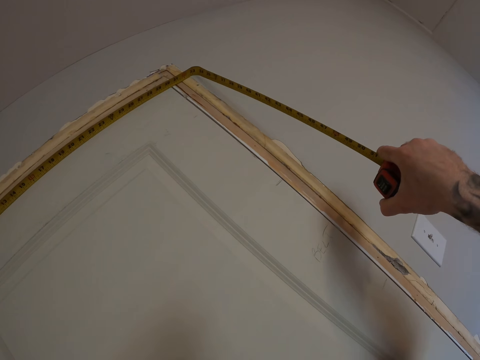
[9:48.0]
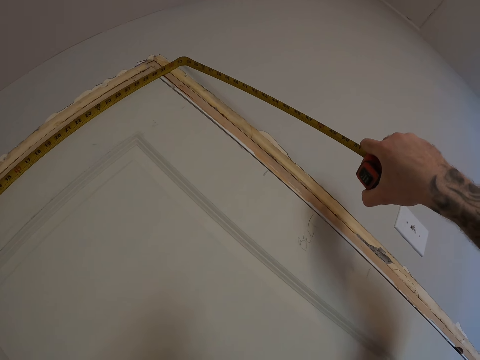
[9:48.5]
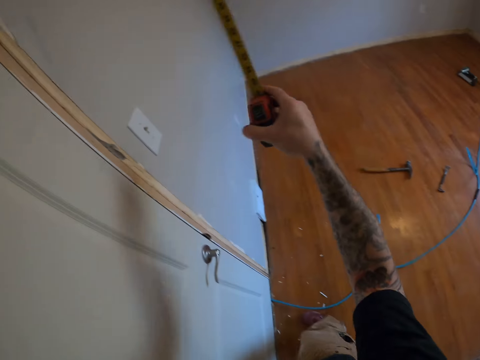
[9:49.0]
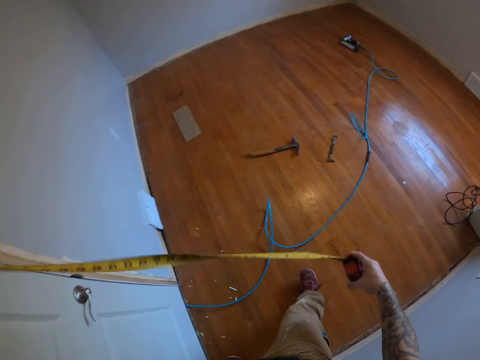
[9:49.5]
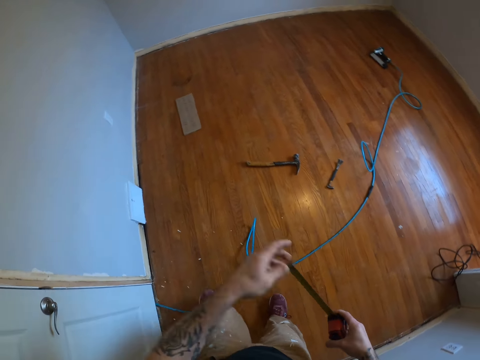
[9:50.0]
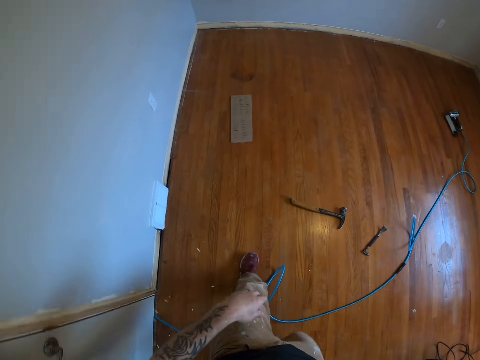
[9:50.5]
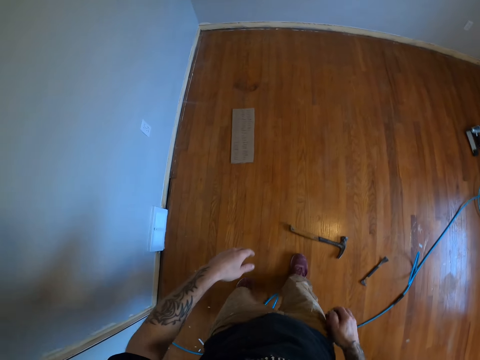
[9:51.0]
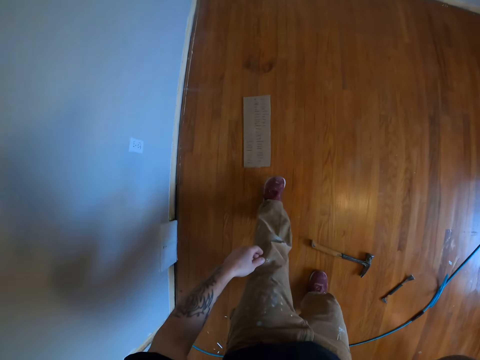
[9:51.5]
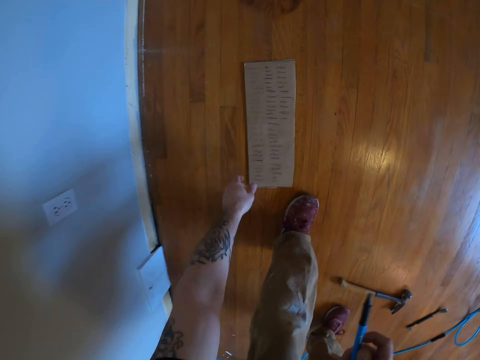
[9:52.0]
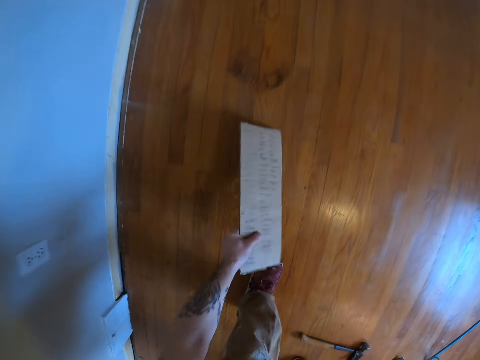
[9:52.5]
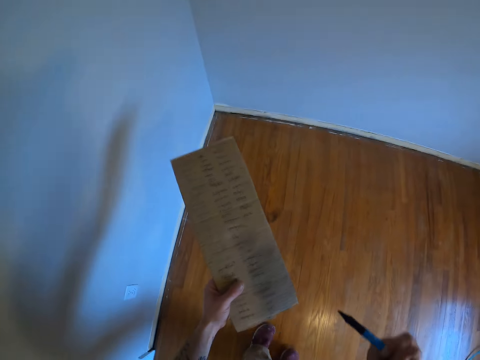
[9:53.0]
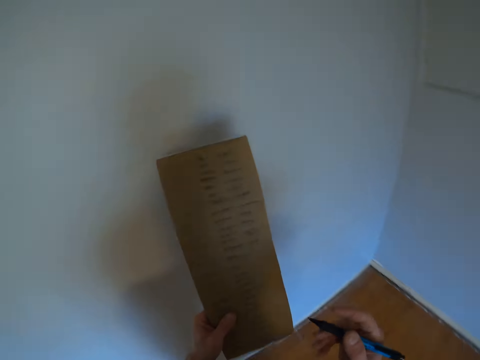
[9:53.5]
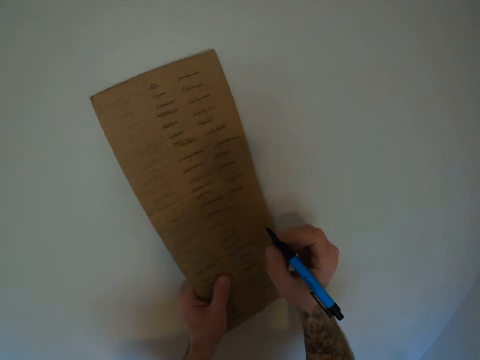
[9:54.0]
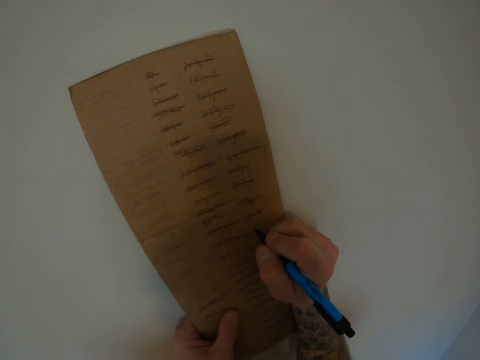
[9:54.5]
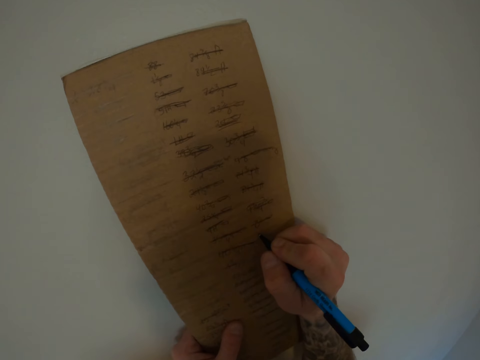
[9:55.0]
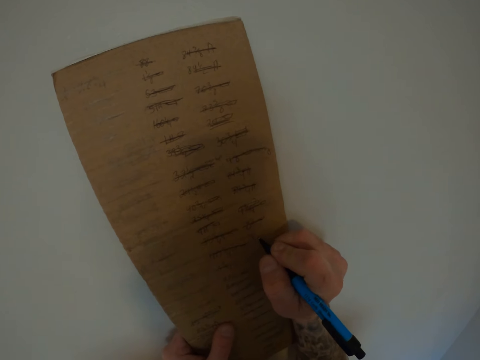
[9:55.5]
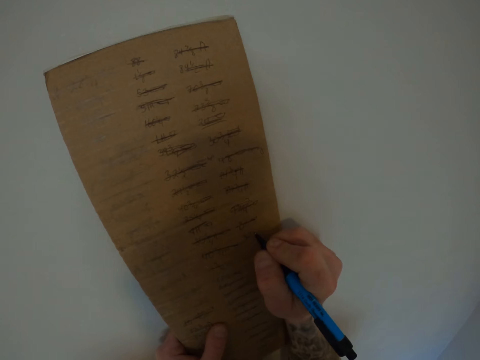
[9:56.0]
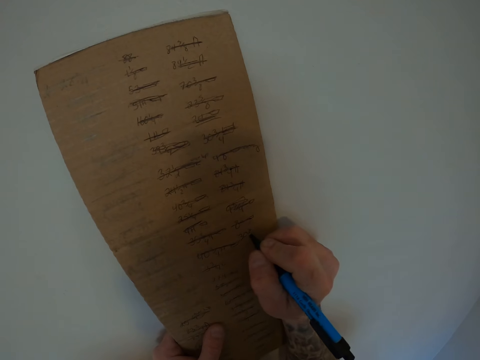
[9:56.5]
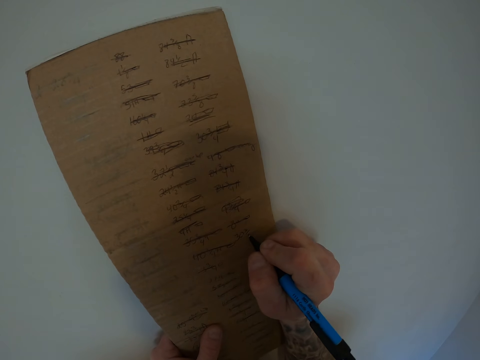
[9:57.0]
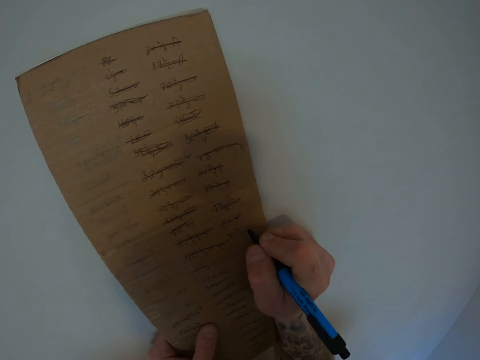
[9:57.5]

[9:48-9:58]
The camera wearer pushes back the tape measure. They walk. They pick up a cut-up rectangular piece of carton or carton board on the ground. They put the carton board on the wall. They write the measurements on the carton board with a pen.

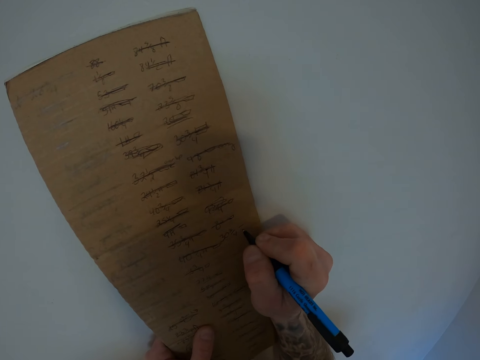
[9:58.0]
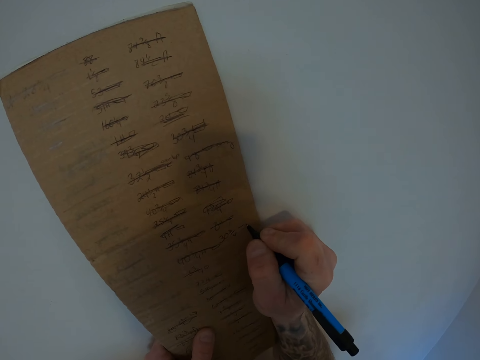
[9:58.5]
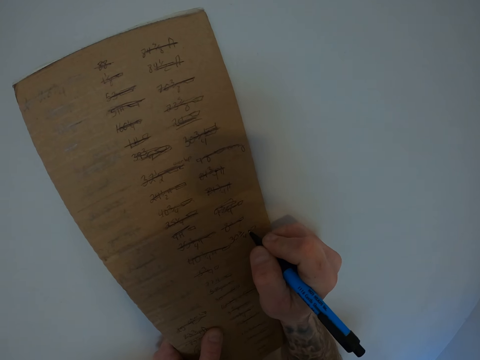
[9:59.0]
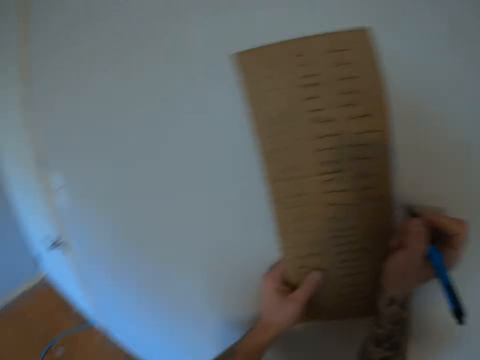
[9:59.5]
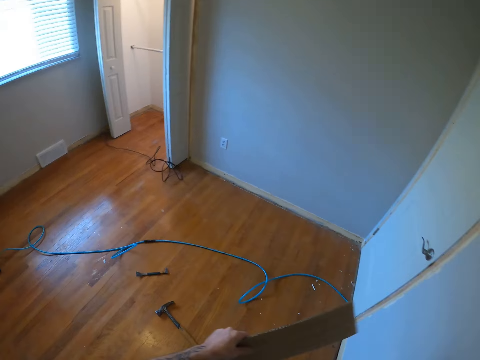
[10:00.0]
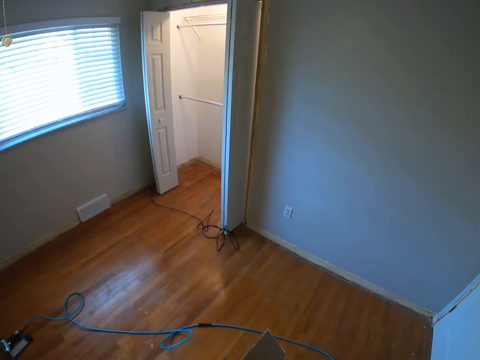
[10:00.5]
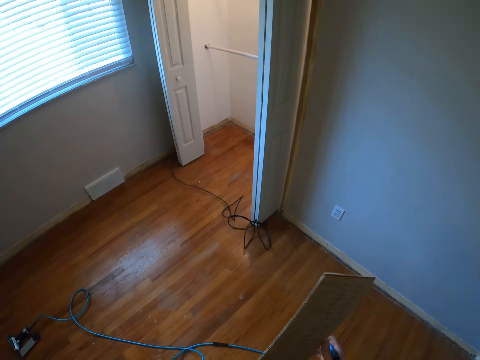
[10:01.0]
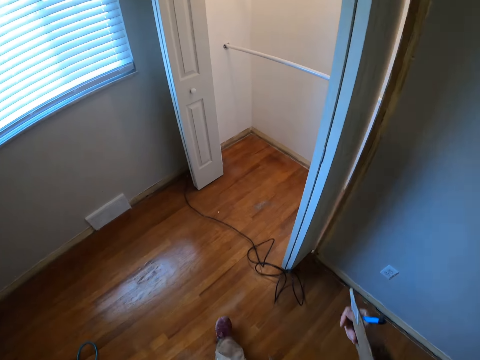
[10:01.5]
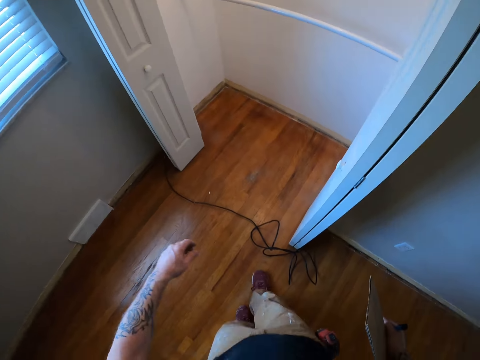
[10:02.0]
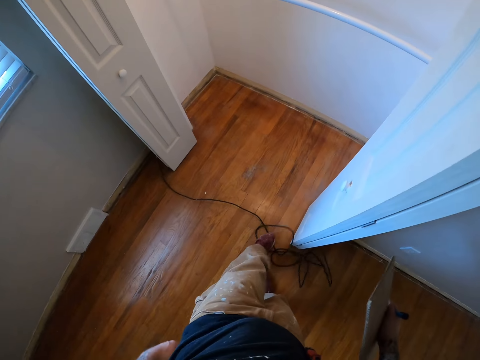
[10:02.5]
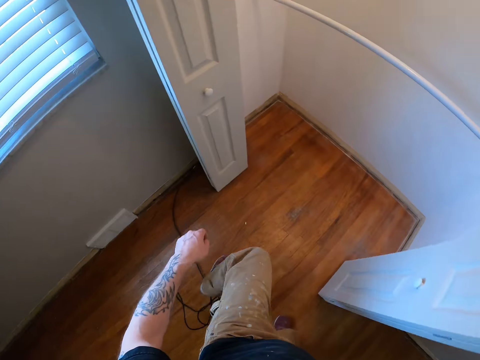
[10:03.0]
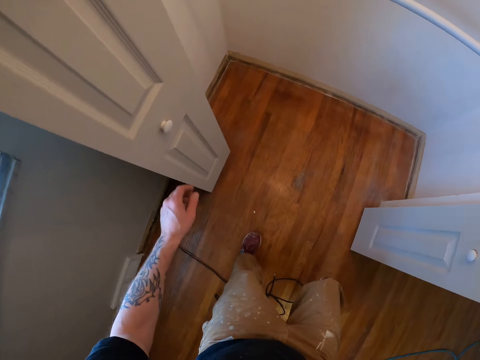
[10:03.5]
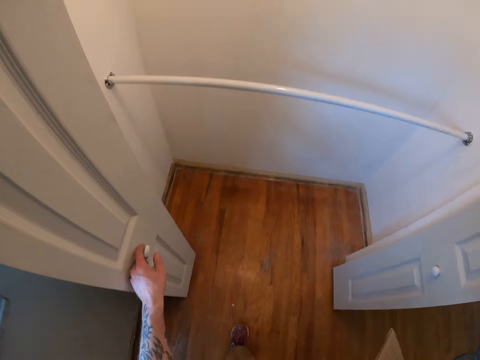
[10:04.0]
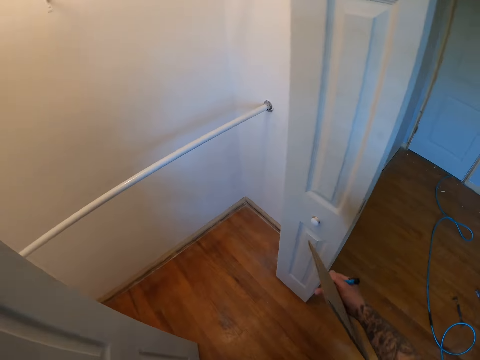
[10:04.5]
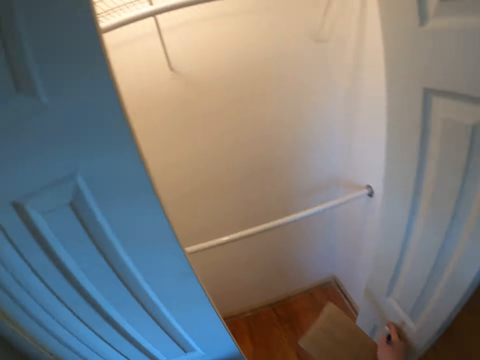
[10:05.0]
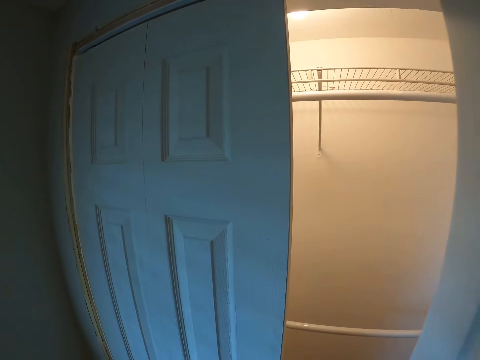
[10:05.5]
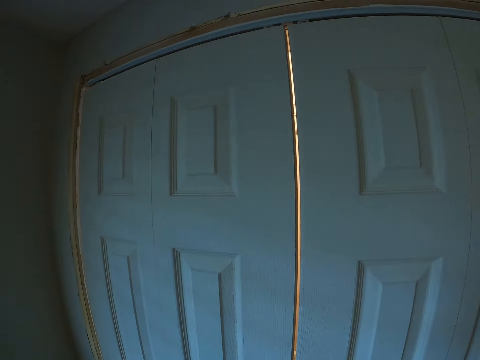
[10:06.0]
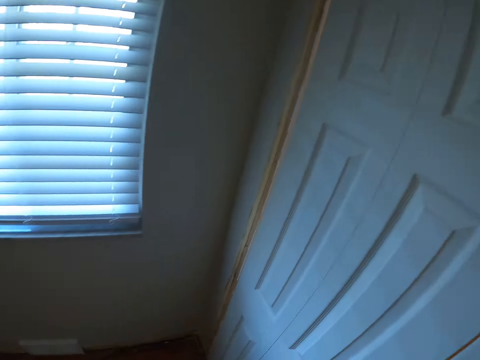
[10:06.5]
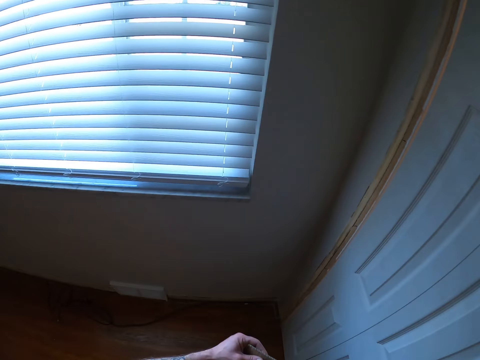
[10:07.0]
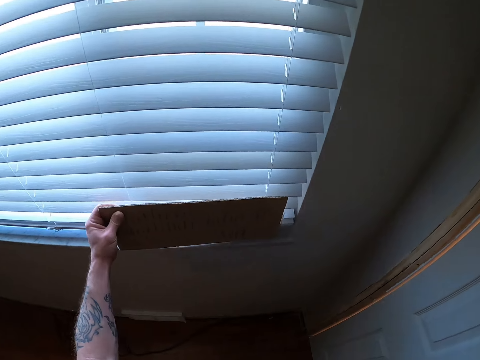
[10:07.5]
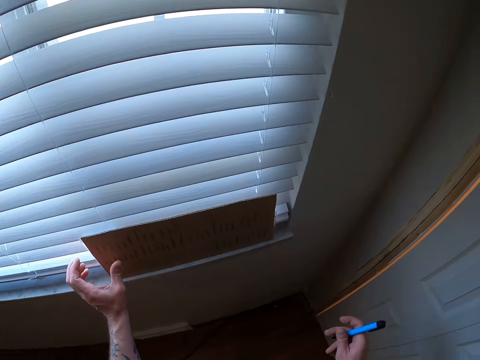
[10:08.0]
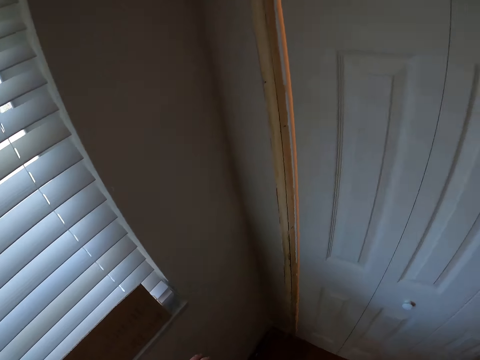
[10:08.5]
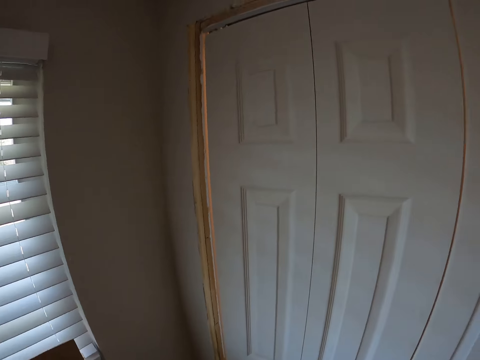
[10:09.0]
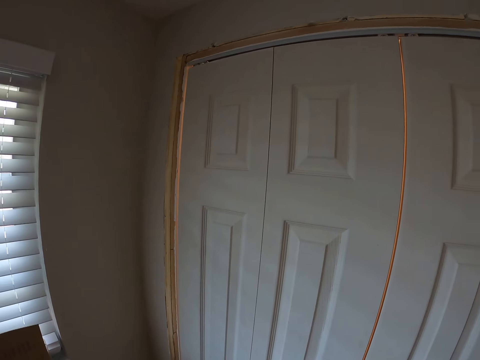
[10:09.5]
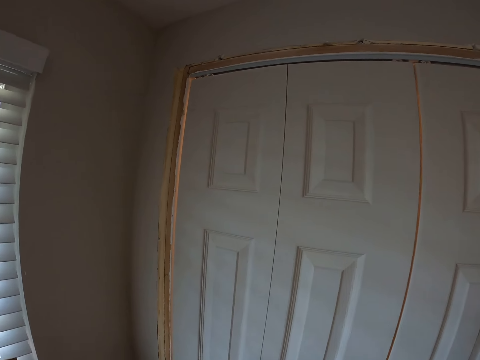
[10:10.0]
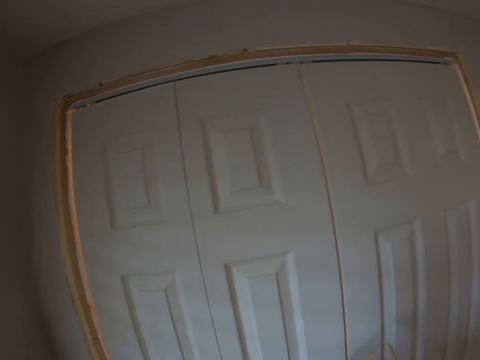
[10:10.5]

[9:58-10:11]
The camera wearer walks. He adjusts the position of a black wire on the ground with his legs. He closes the left side sliding closet door with his left hand. He closes the right side sliding door with his right hand. He puts the carton board on the window stool. He keeps the pen in his mouth.

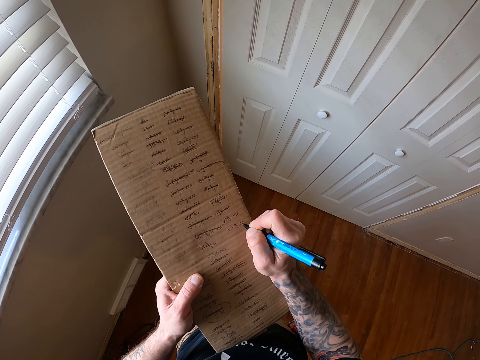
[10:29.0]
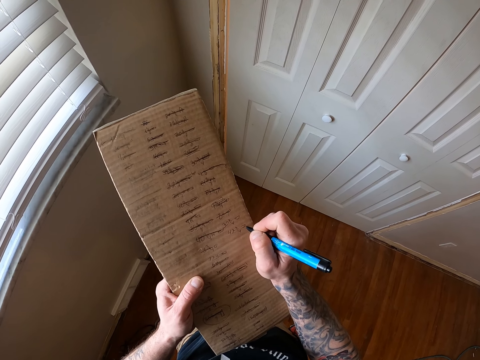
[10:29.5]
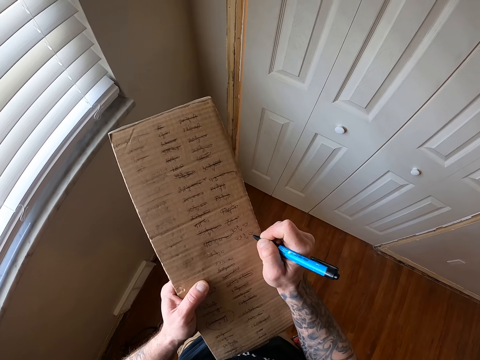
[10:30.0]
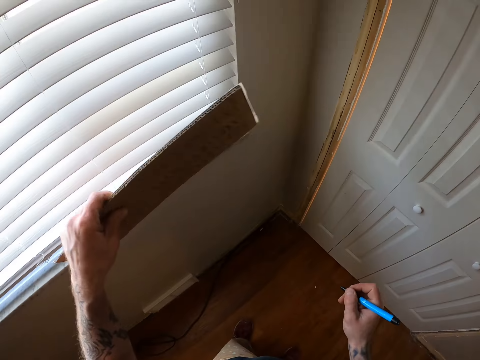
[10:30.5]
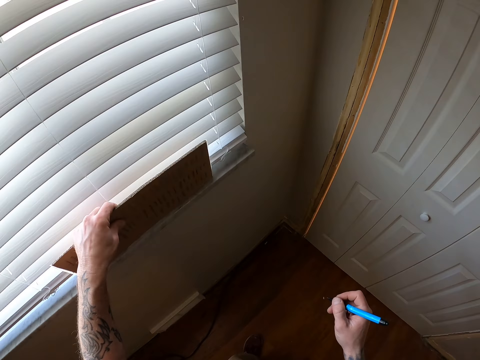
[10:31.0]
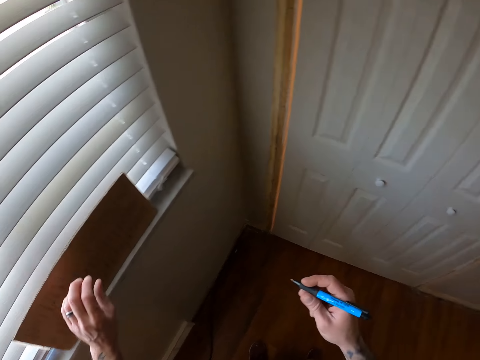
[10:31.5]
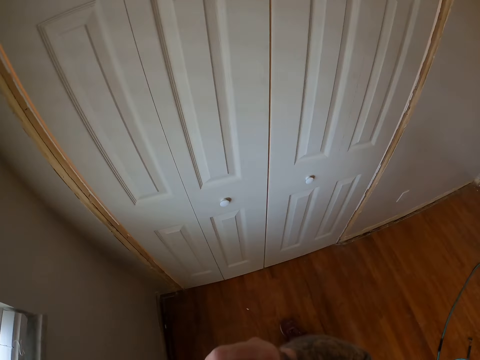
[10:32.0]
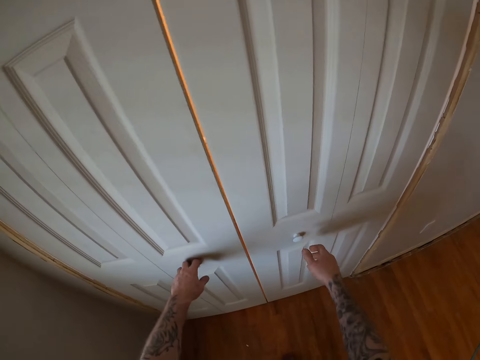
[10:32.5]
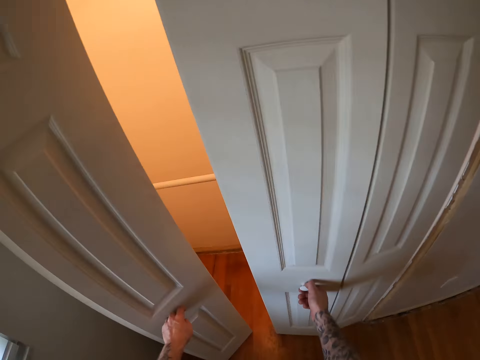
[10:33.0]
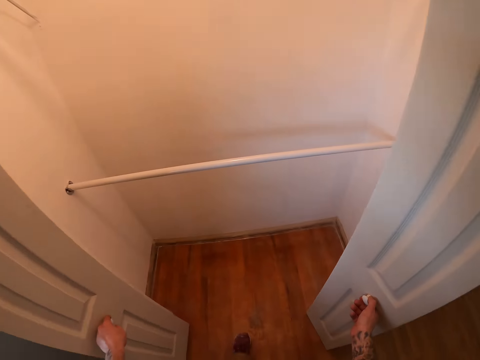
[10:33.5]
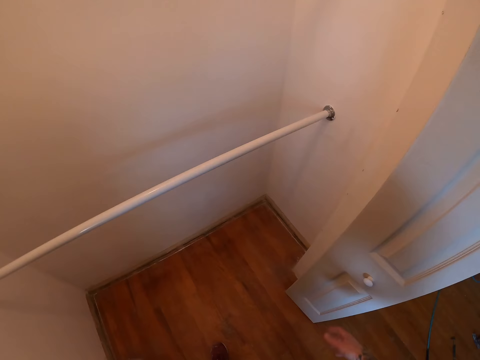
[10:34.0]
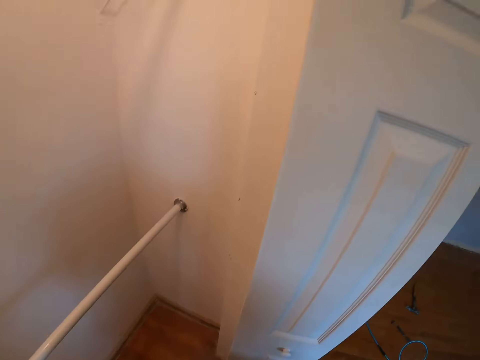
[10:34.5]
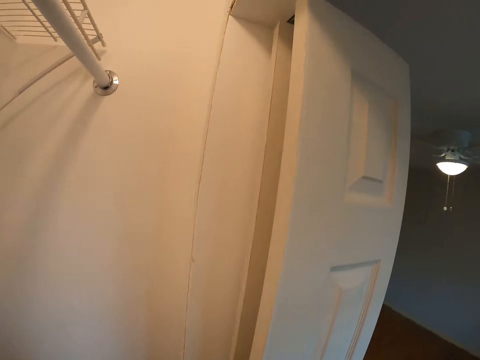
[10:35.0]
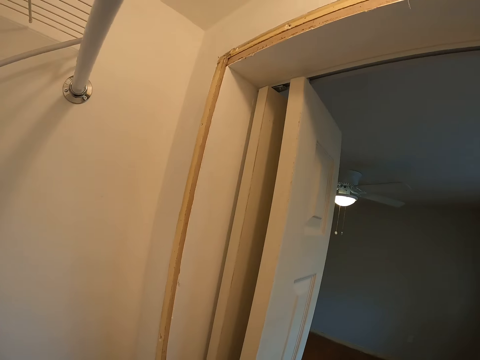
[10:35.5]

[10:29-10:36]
The camera wearer puts the carton board on the window stool. They keep the pen. They open both sliding closet doors. They remove the tape measure.
